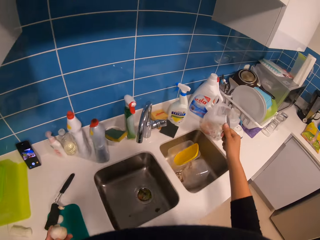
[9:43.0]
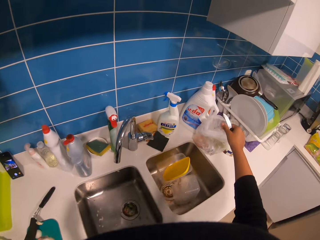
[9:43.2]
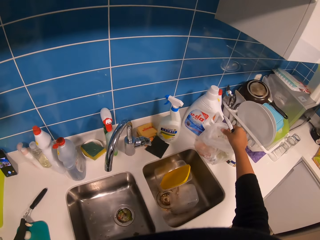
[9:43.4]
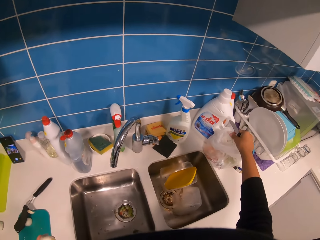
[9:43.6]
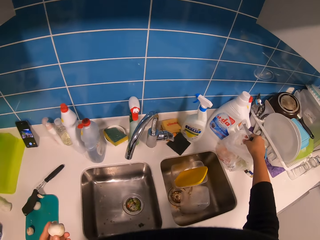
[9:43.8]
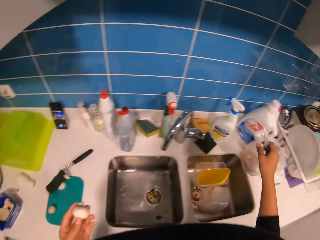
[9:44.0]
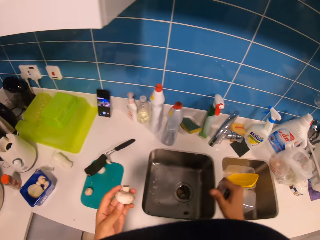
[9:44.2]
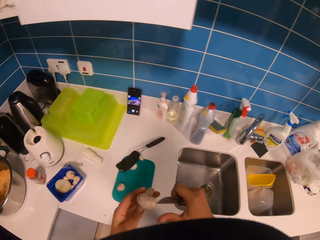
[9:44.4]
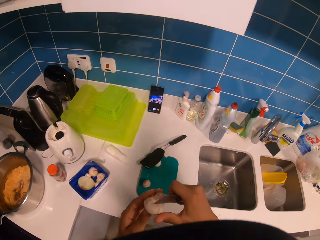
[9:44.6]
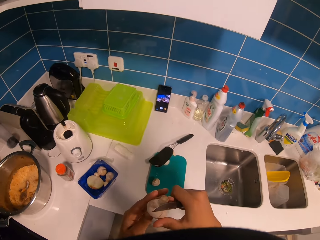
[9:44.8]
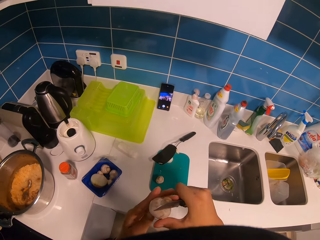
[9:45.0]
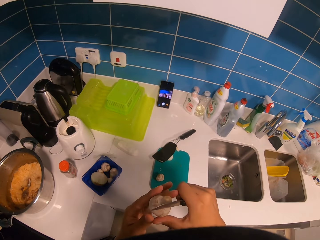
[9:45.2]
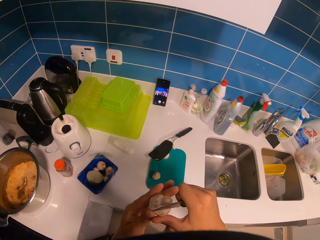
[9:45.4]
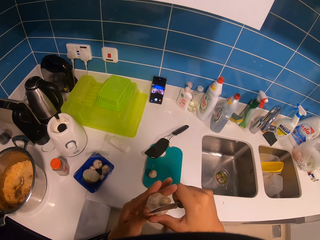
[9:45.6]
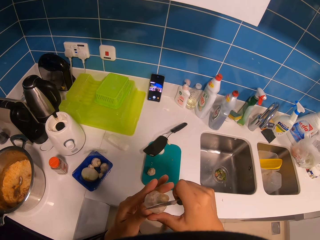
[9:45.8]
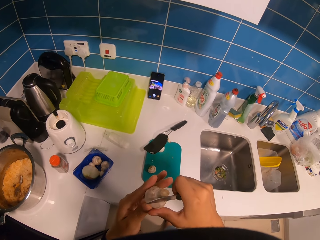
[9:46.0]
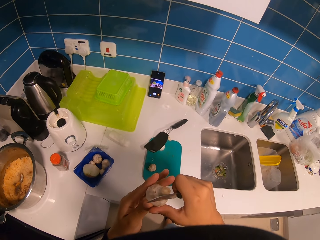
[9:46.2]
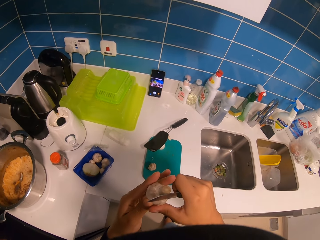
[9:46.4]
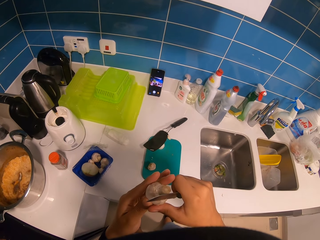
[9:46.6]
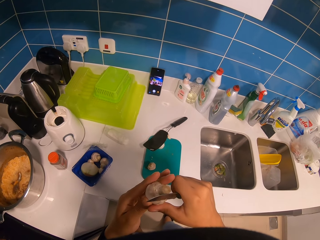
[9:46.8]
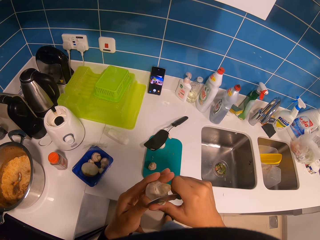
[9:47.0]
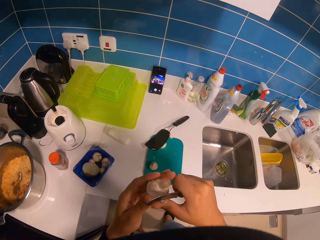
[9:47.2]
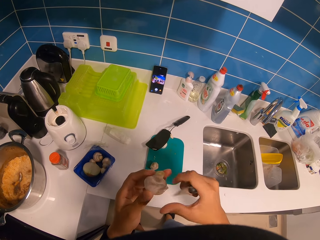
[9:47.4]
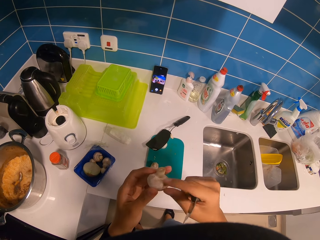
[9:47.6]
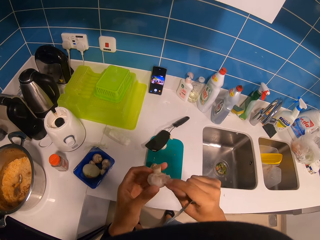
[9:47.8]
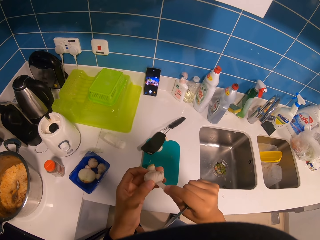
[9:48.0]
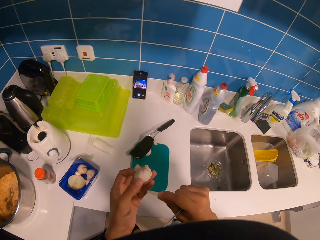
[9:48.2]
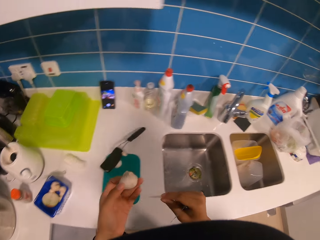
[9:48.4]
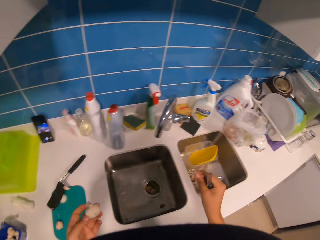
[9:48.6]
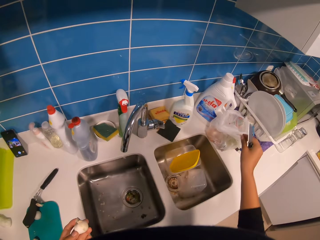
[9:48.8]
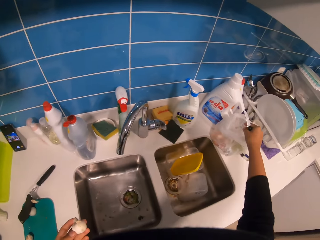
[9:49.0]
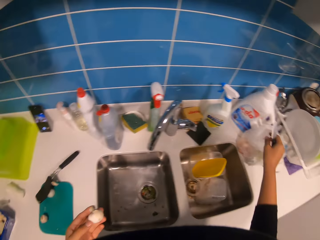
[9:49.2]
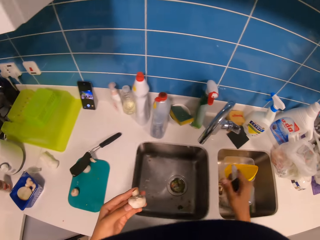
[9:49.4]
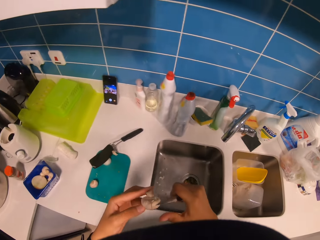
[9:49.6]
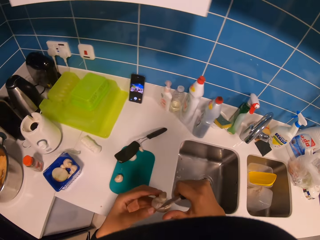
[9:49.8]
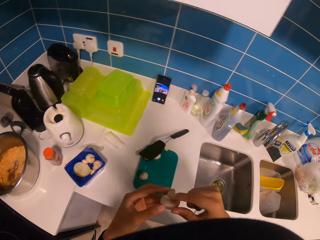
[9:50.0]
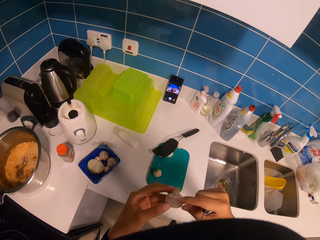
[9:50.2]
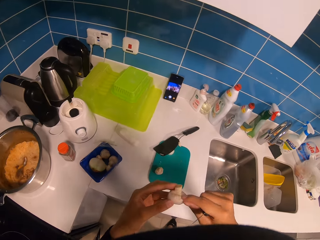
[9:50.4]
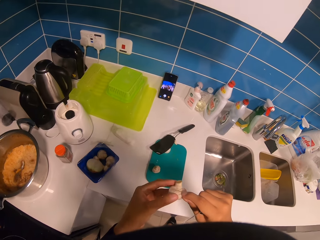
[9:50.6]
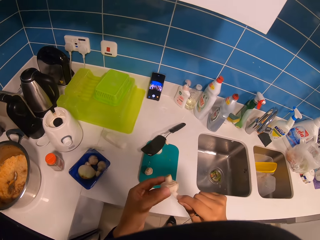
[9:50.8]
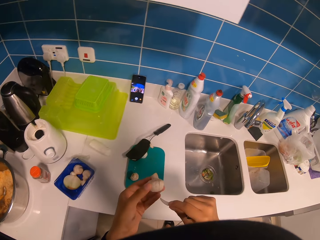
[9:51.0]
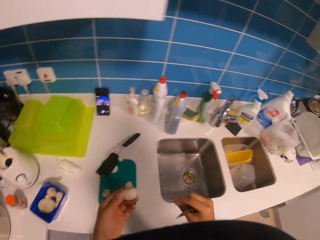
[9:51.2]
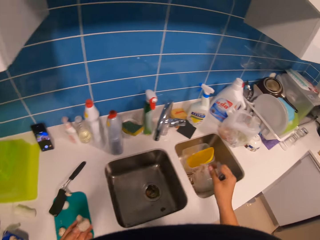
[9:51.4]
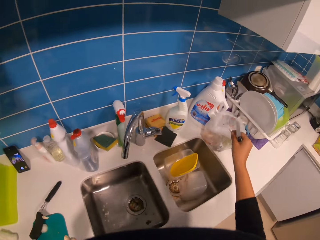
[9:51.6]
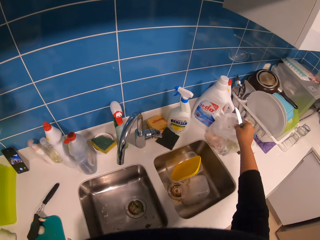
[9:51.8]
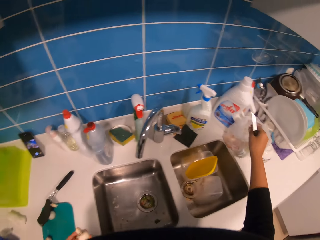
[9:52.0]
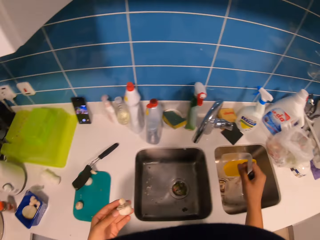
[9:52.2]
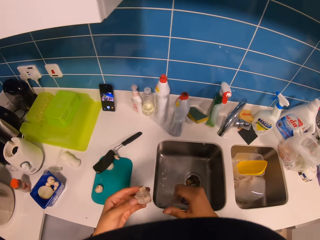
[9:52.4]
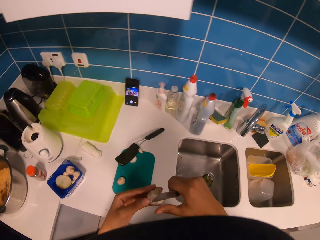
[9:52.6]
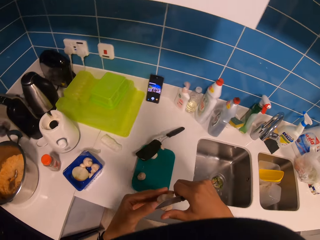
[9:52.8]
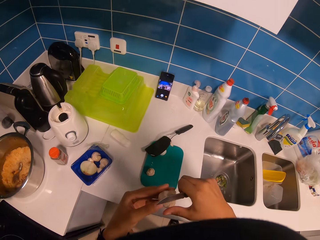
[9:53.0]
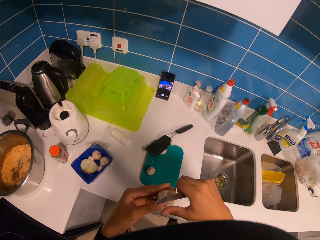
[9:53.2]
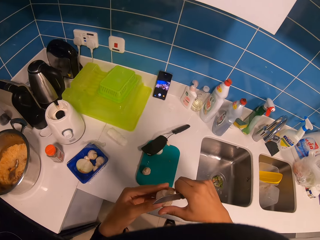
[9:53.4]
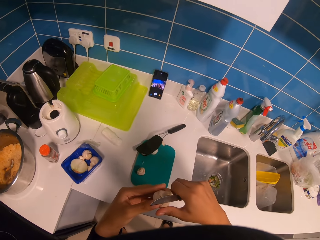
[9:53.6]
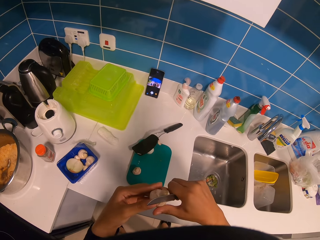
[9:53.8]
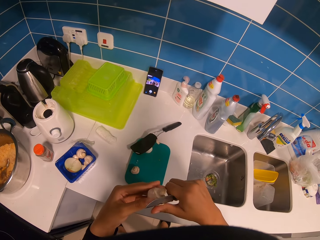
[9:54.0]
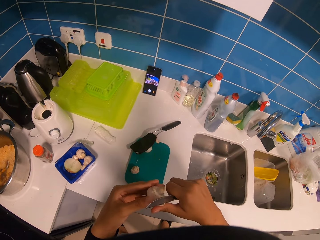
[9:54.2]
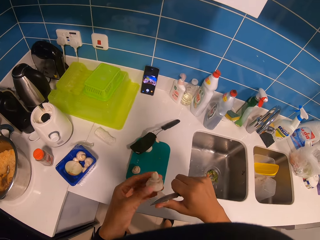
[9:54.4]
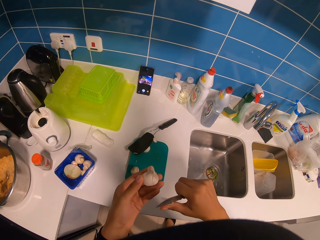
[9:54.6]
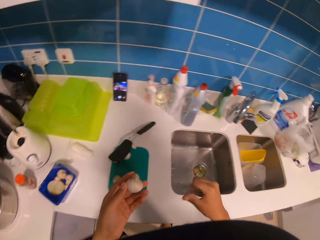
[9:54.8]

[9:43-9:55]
The camera wearer puts the mushroom coats in the paper bag. They remove the onion peels. They chop the mushroom. They put the mushroom coats in the paper bag. They remove the onion peels. They chop the mushroom. They put the mushroom coats in the paper bag. They remove the onion peels. They chop the mushroom.

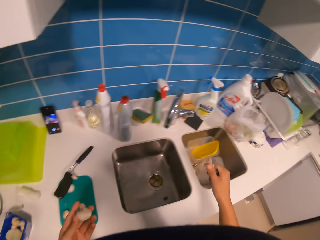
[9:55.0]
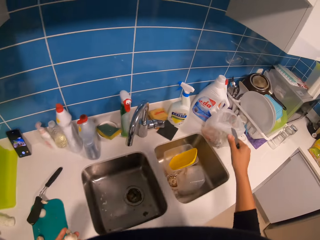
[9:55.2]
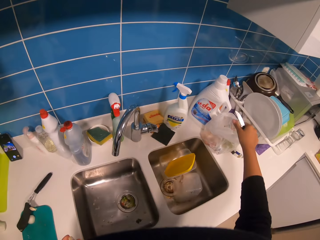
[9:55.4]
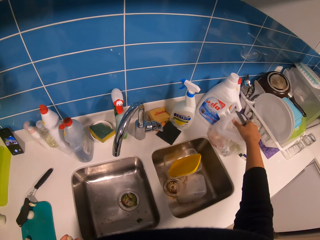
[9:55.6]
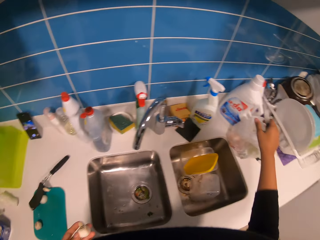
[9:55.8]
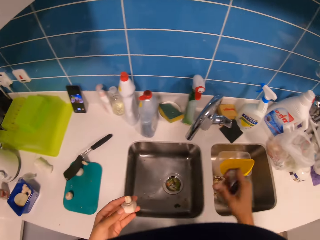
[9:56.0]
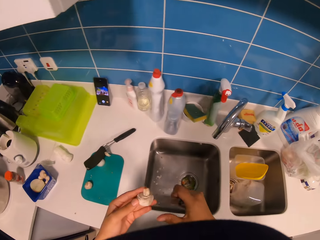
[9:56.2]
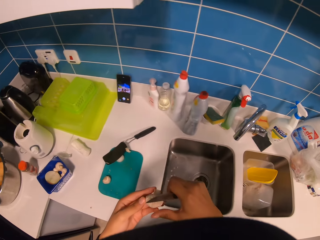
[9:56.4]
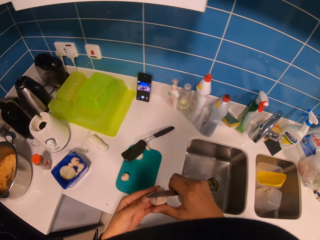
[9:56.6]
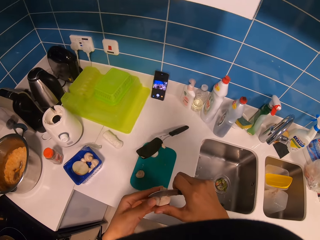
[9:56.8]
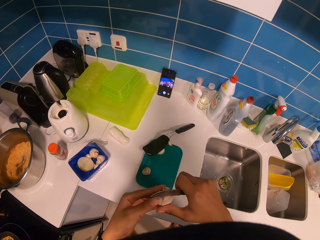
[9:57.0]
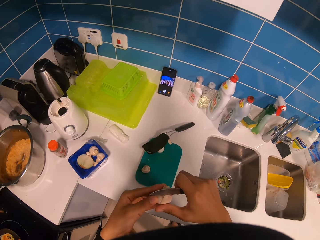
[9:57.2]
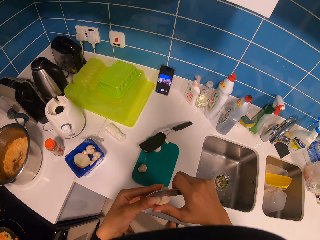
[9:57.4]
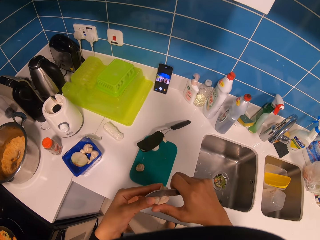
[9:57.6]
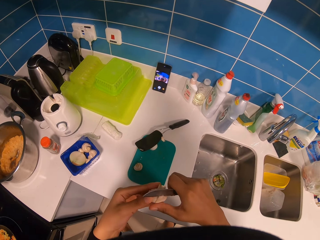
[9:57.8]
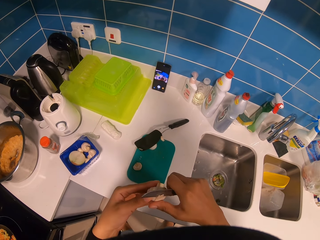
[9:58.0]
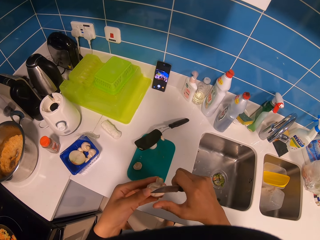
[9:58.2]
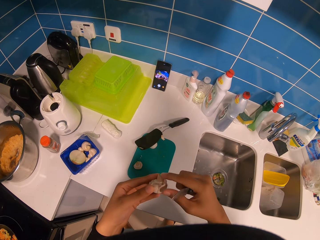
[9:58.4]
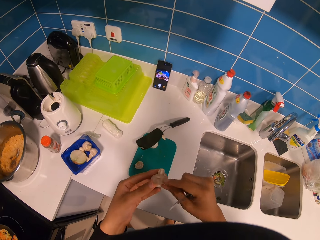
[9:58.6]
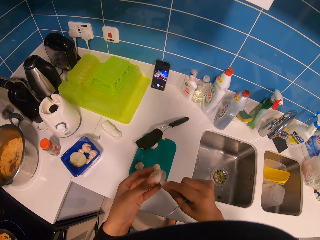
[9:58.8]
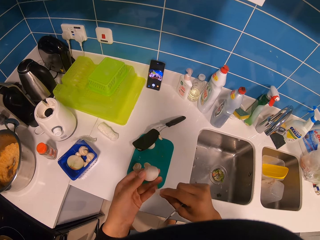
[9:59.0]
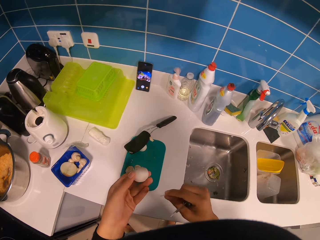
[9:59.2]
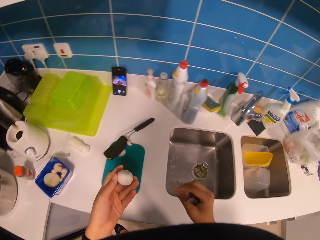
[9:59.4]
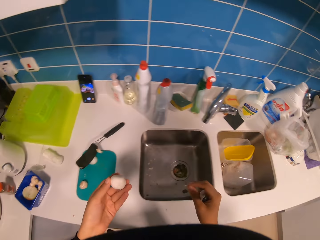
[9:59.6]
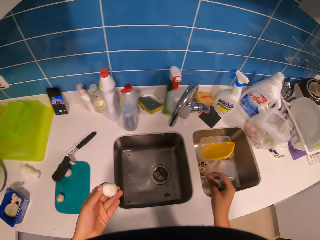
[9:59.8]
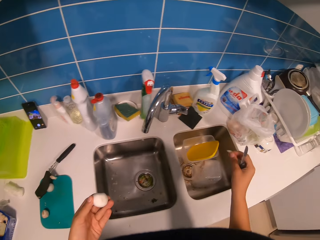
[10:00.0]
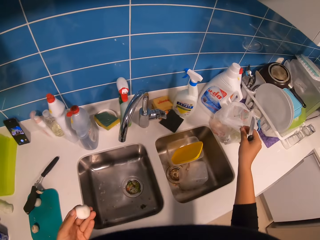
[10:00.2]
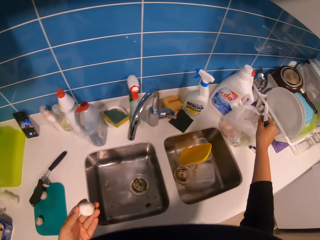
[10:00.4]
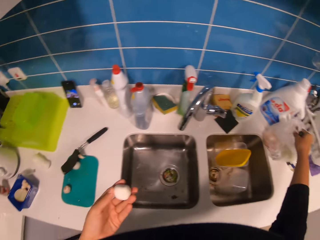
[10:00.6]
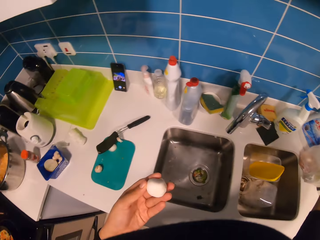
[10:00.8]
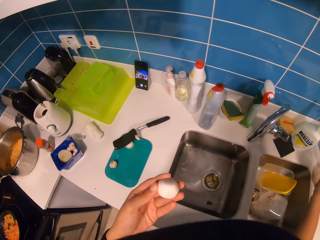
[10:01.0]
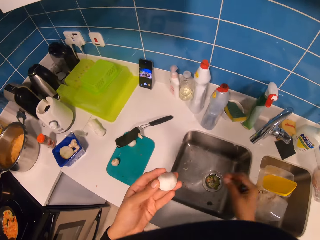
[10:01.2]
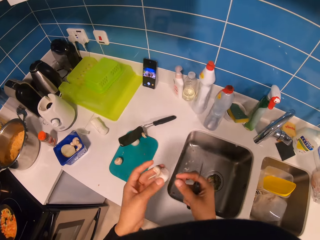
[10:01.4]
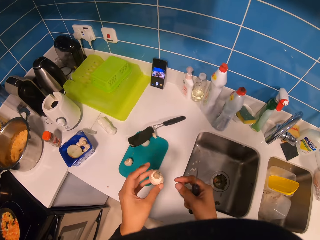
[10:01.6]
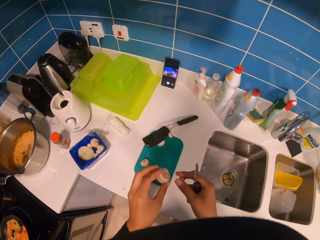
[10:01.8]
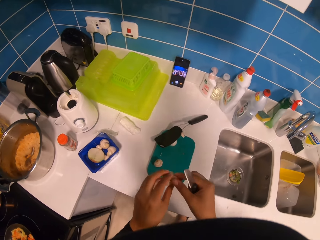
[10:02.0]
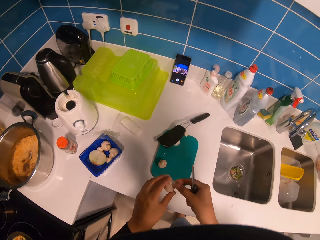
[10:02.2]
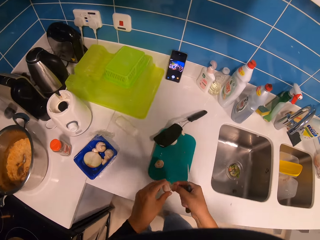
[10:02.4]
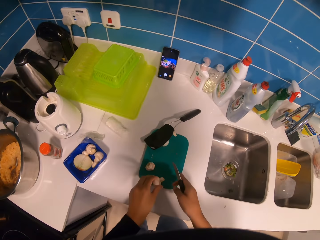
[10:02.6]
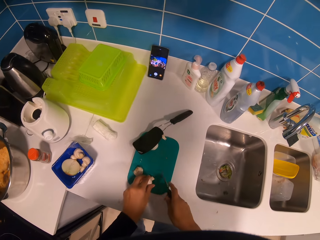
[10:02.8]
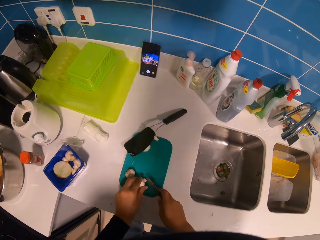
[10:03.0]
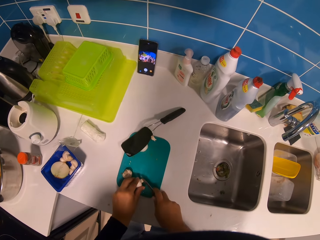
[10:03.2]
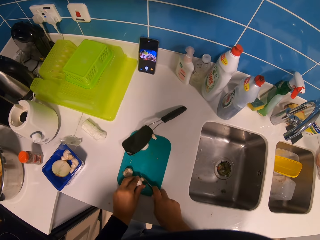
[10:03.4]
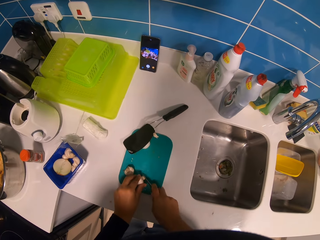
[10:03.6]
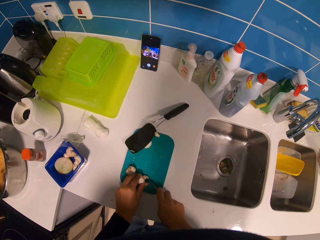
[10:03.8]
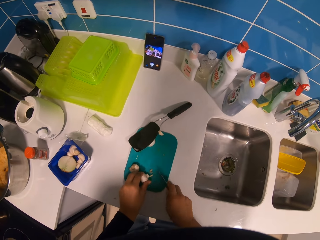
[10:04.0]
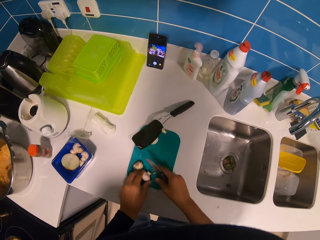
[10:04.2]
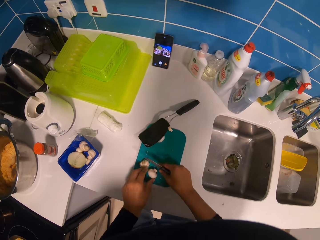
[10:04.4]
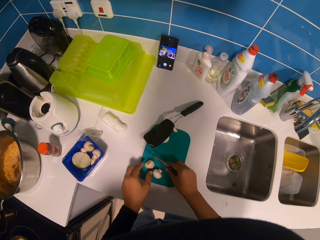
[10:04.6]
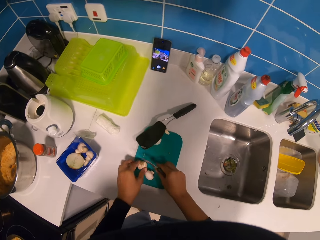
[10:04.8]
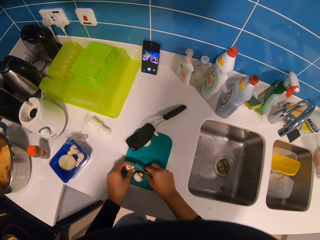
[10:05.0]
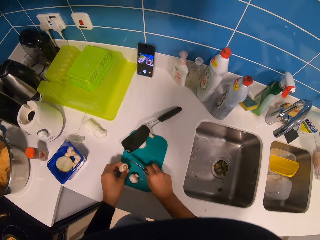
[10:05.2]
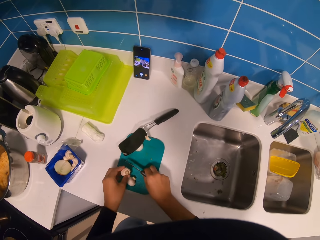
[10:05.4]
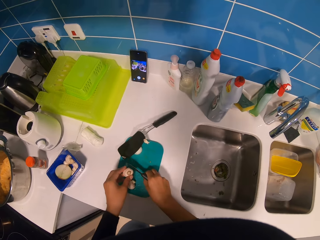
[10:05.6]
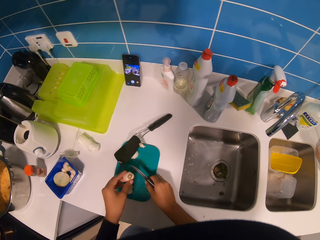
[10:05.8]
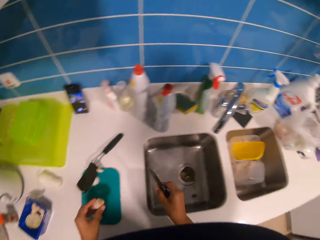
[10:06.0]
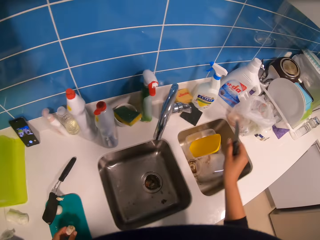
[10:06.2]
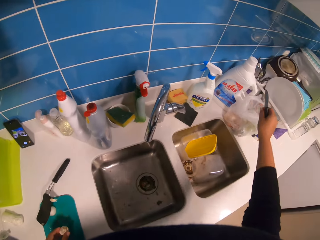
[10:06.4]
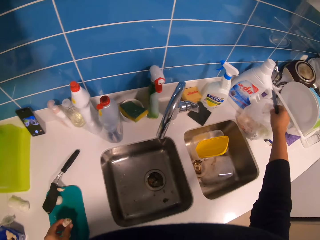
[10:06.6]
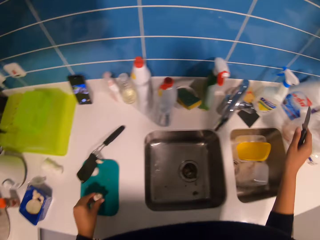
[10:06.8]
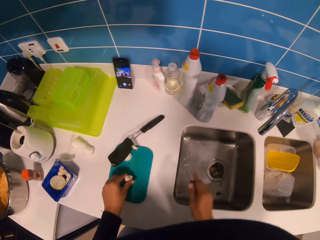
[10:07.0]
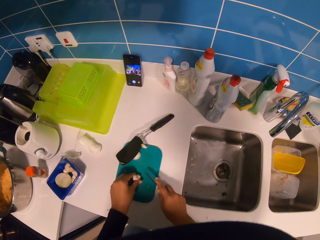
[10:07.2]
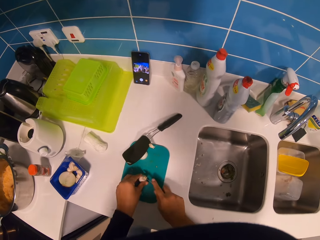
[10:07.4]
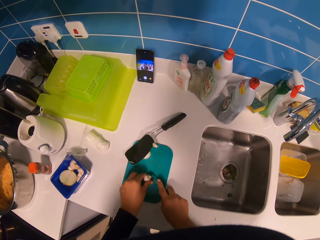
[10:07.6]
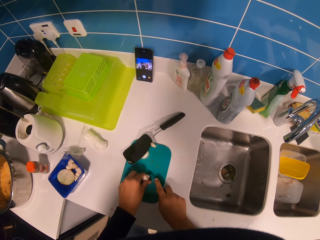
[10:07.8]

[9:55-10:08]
The camera wearer puts the mushroom coats in the paper bag. They chop the mushroom. They remove the onion peels. They put the mushroom coats in the paper bag. They cut the mushroom or onion on a chopping board. They pick the pieces of mushroom on the chopping board. They put the mushroom coats in the paper bag.
